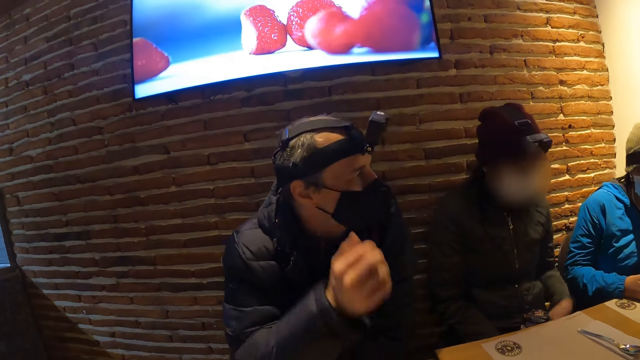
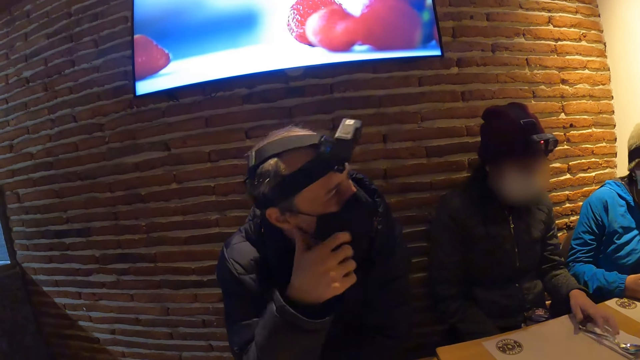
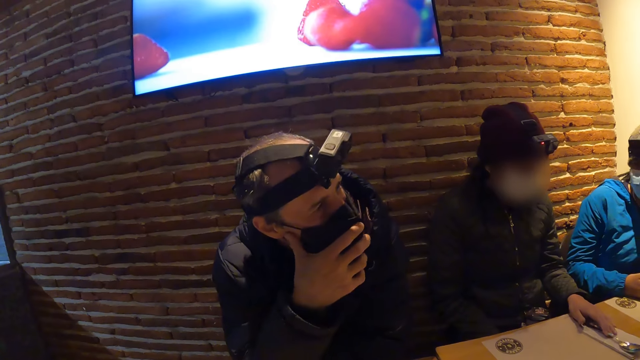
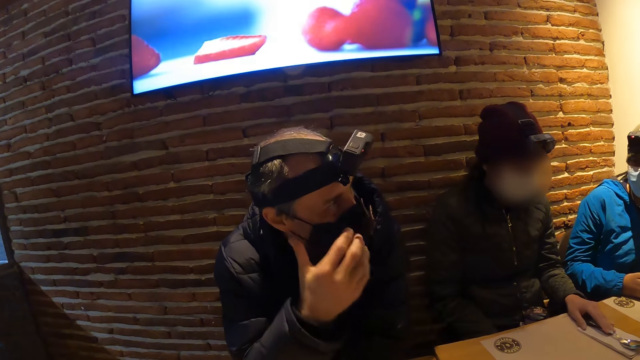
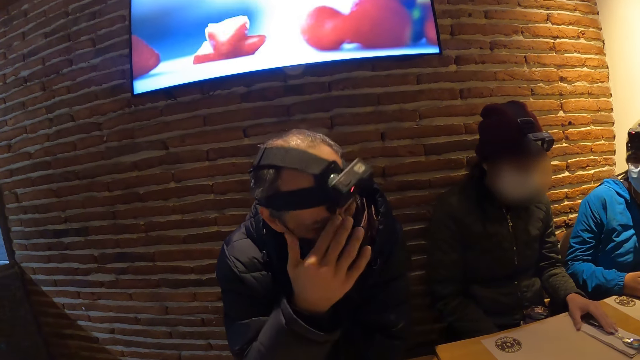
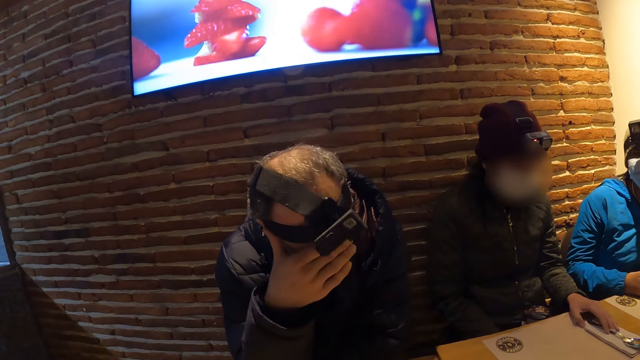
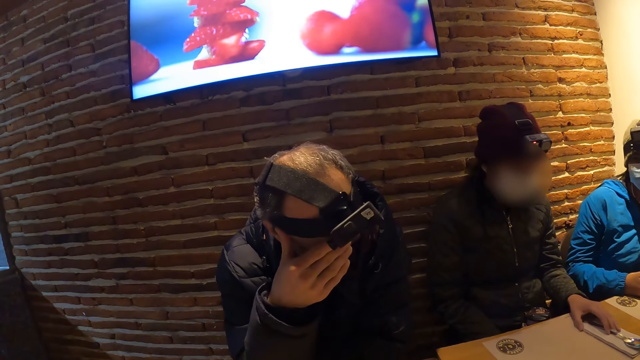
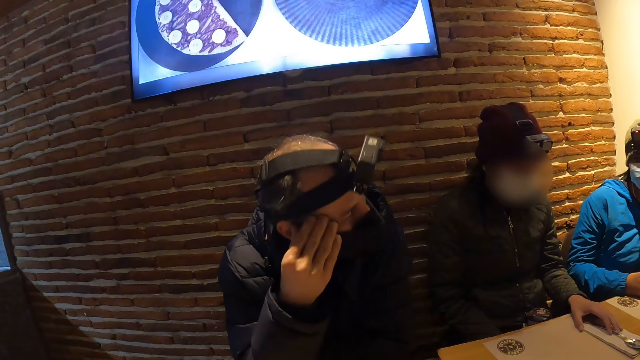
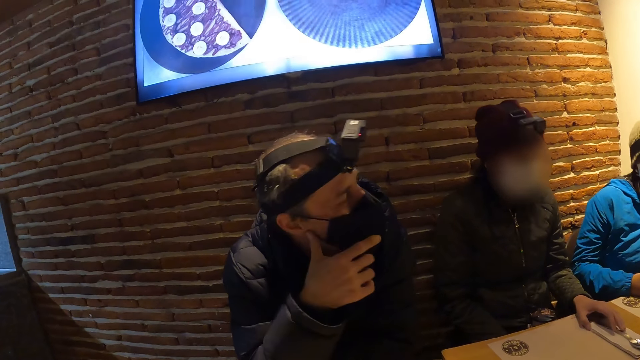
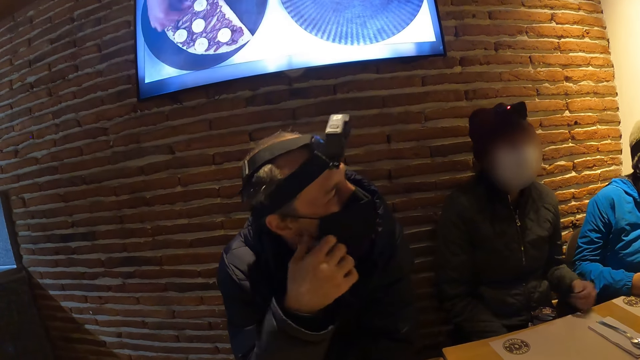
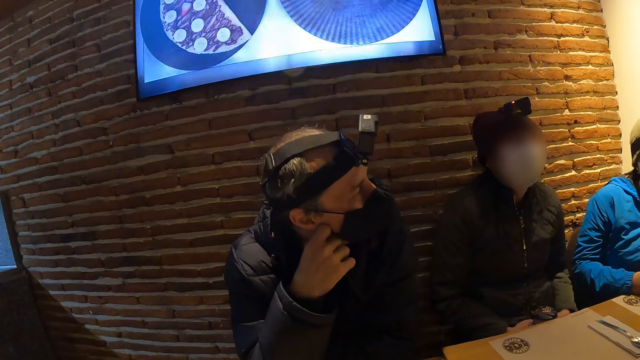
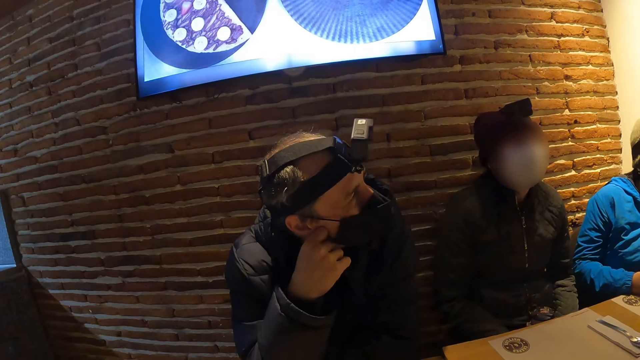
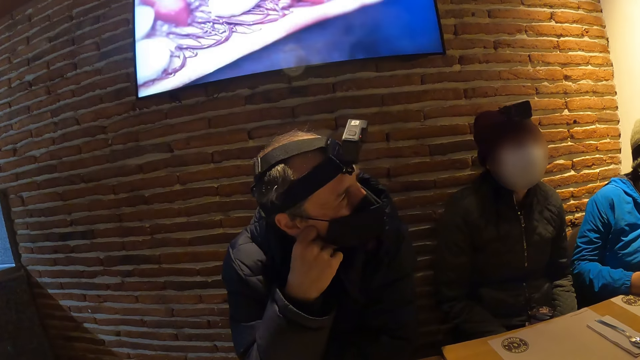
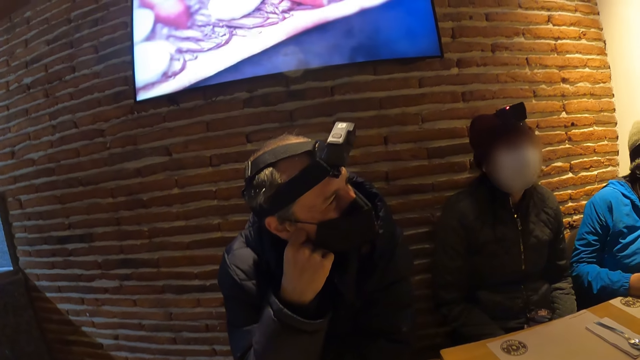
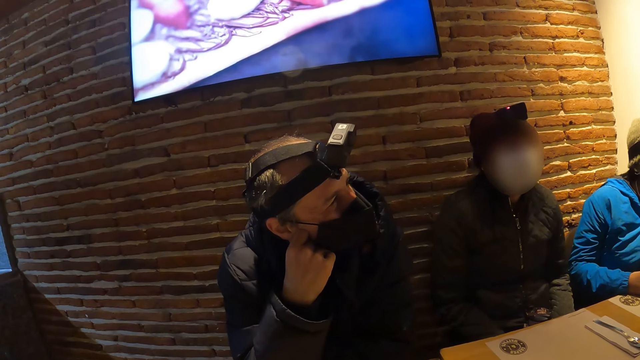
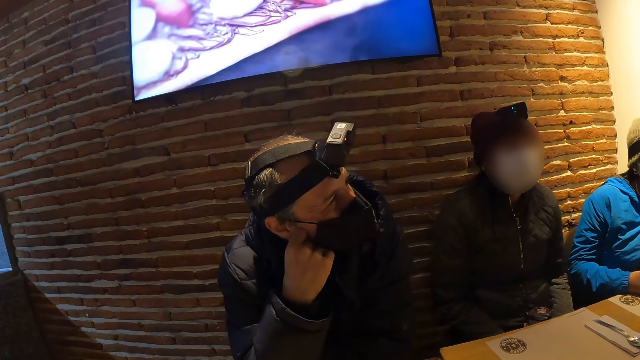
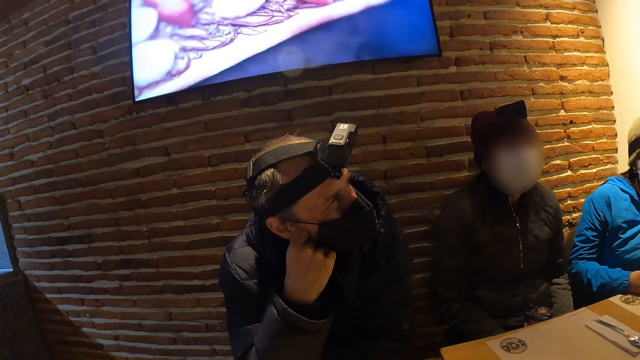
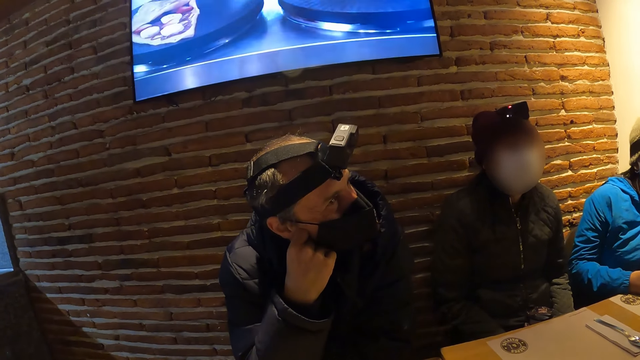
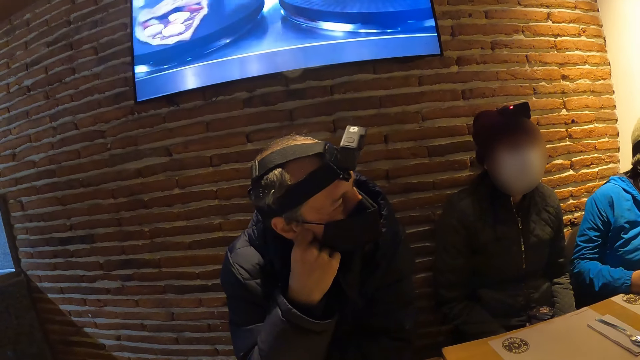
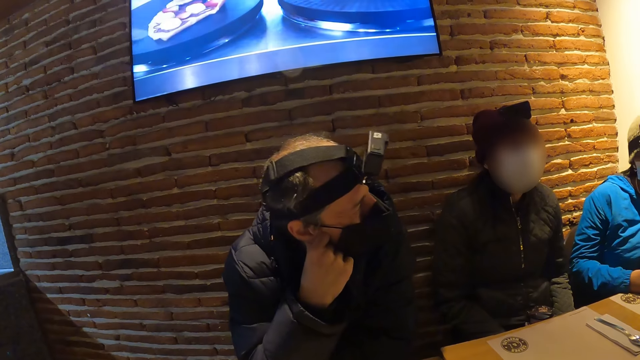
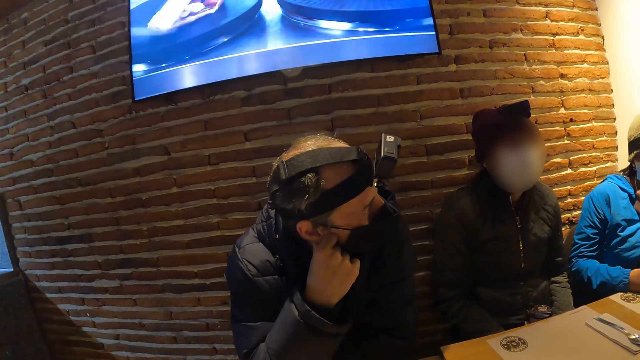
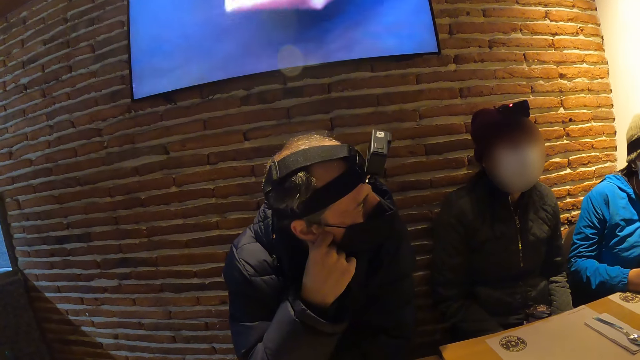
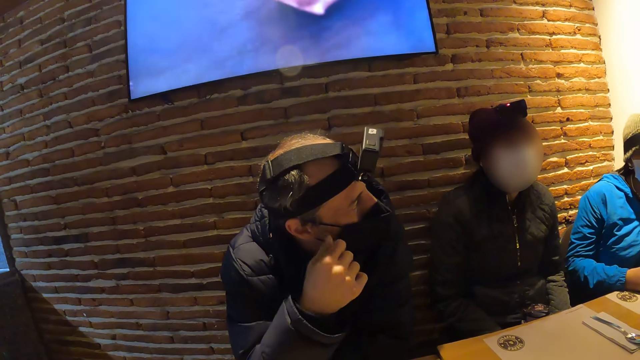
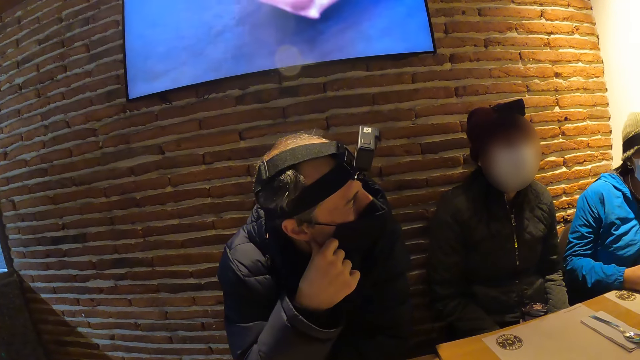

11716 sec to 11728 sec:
The man touches his face mask with his right hand. A woman touches the spoon on the napkin with her left hand. The man touches the face.

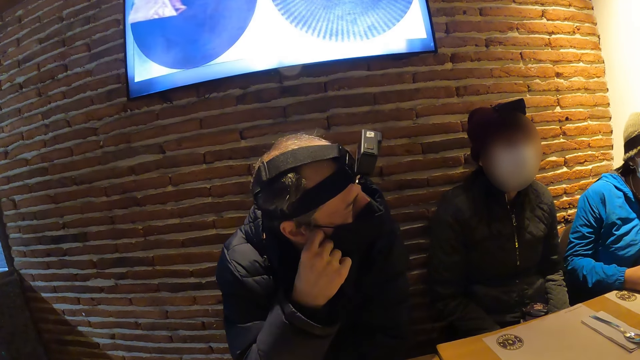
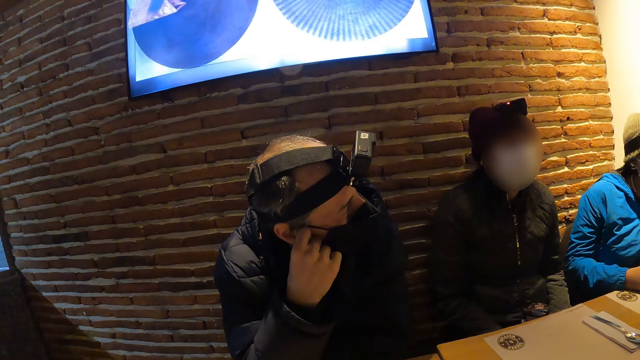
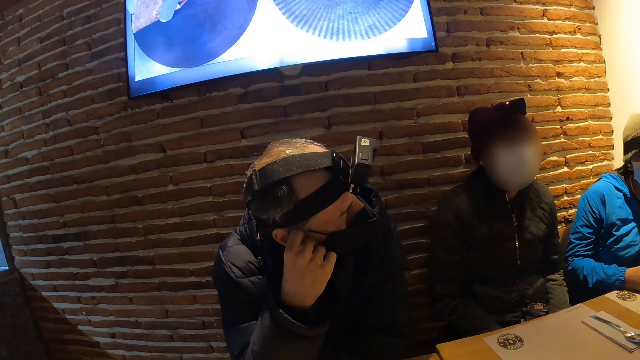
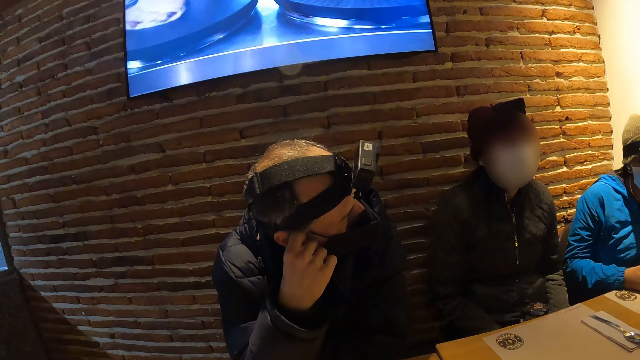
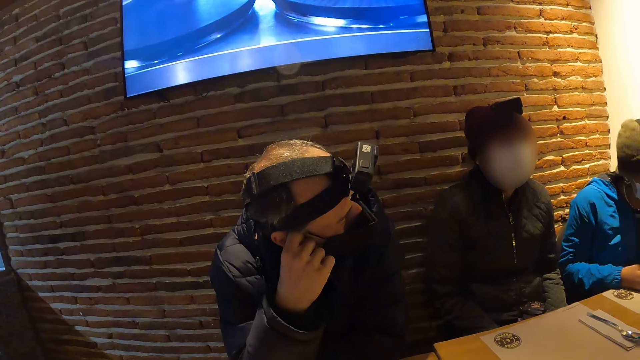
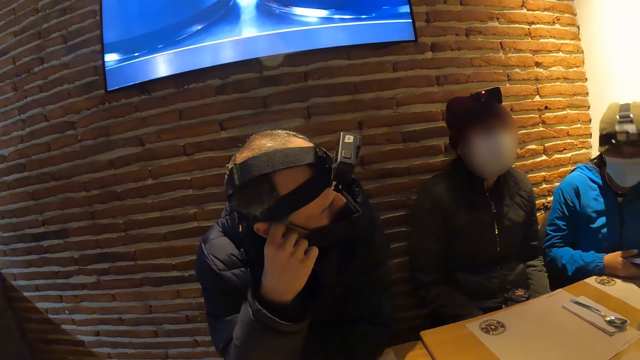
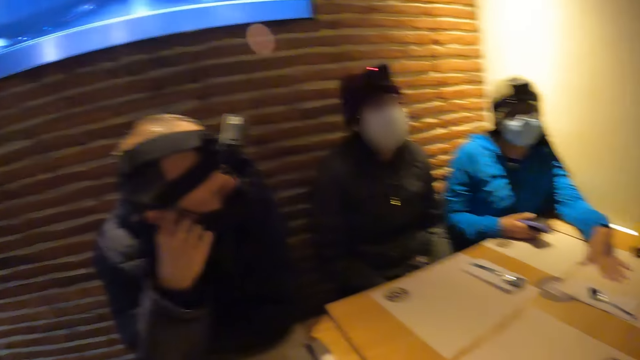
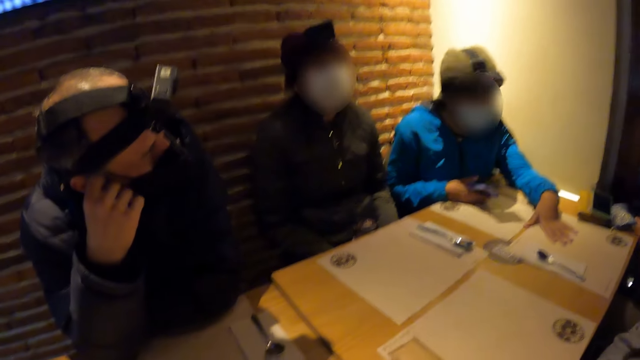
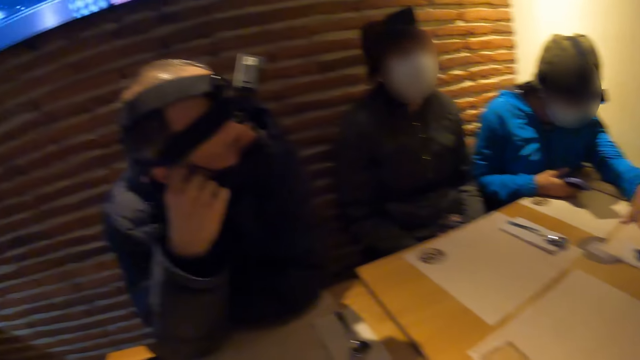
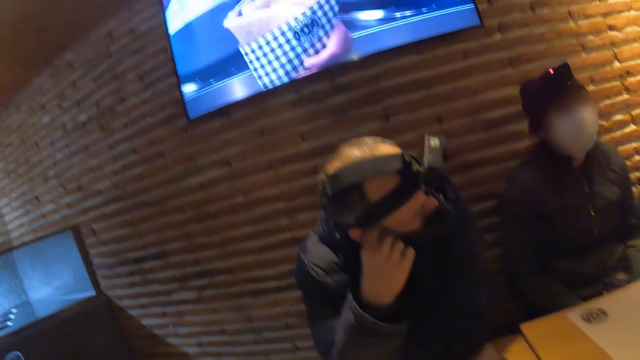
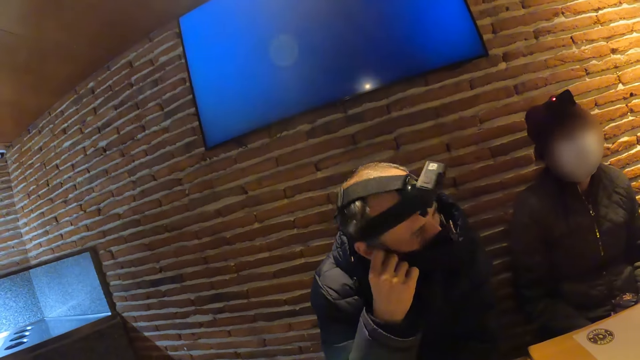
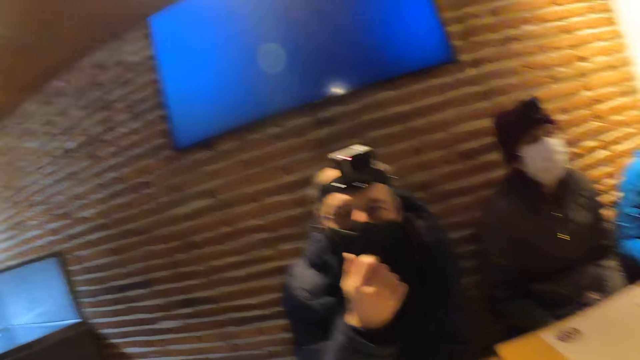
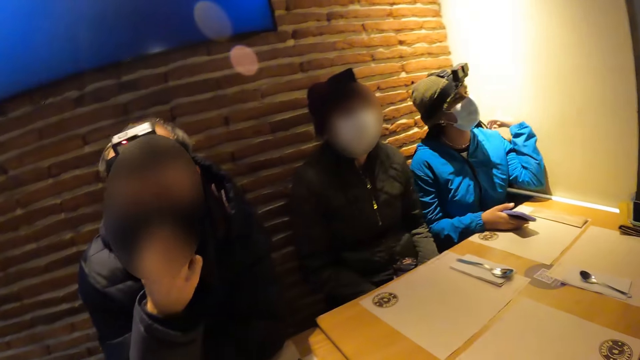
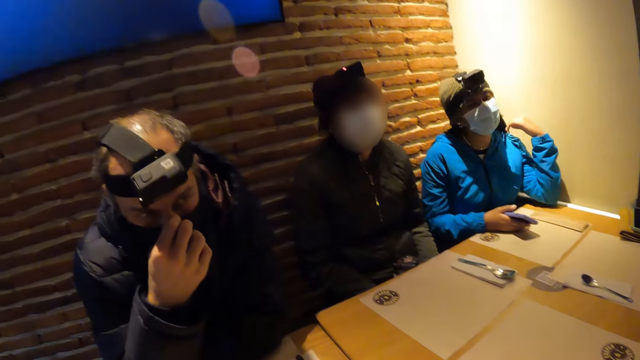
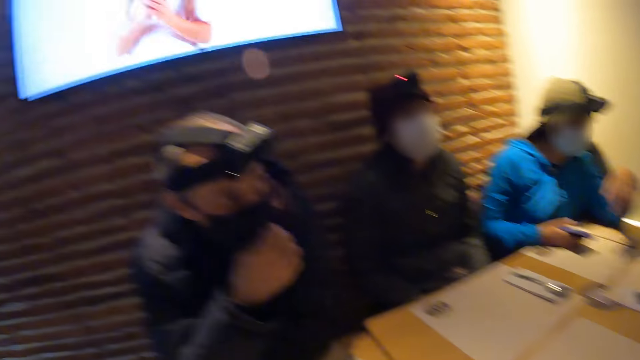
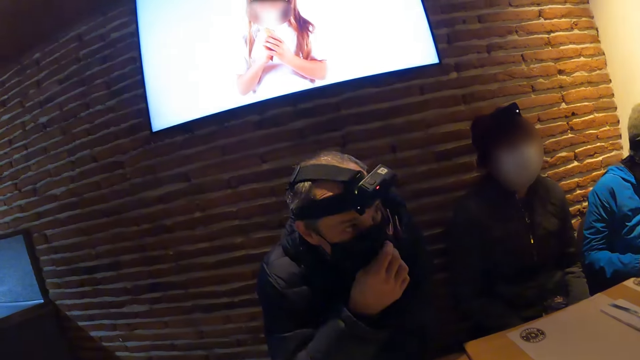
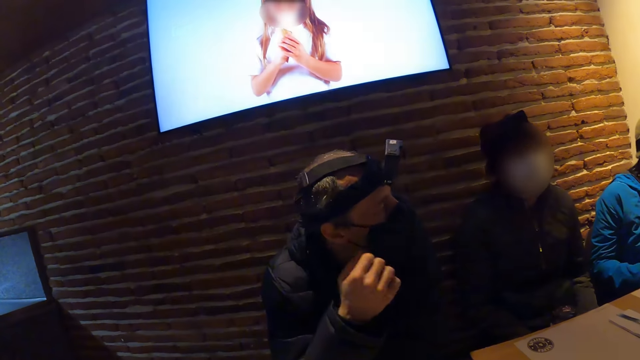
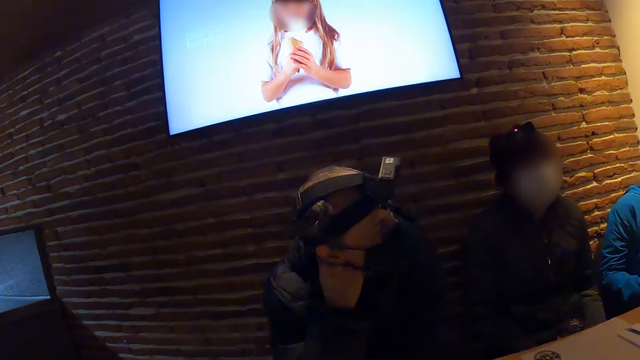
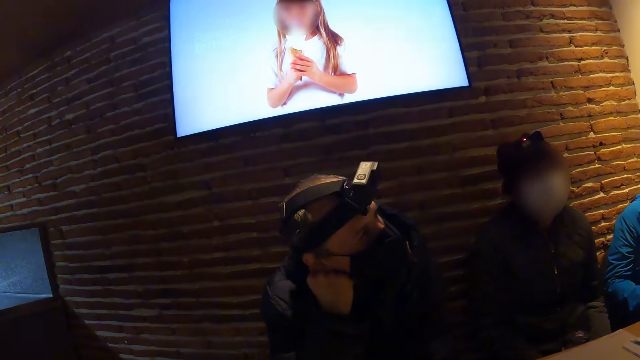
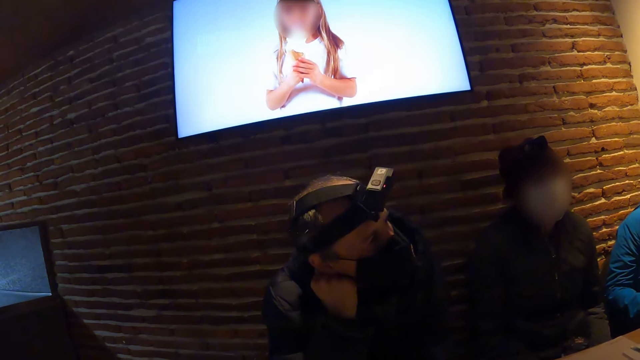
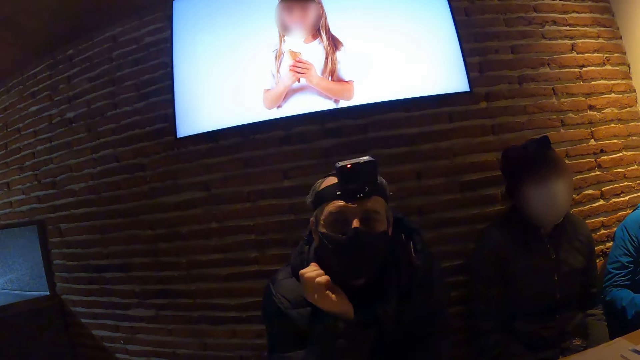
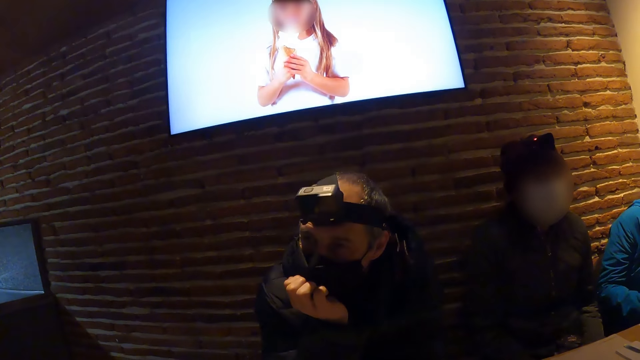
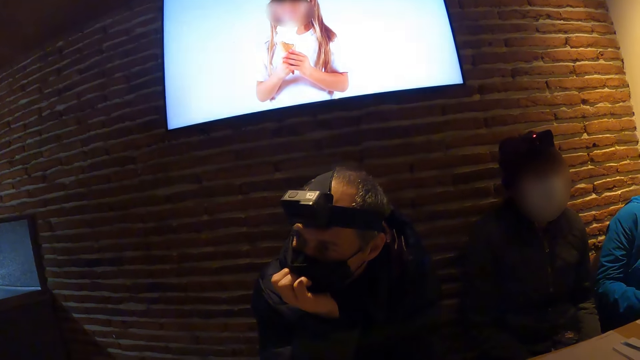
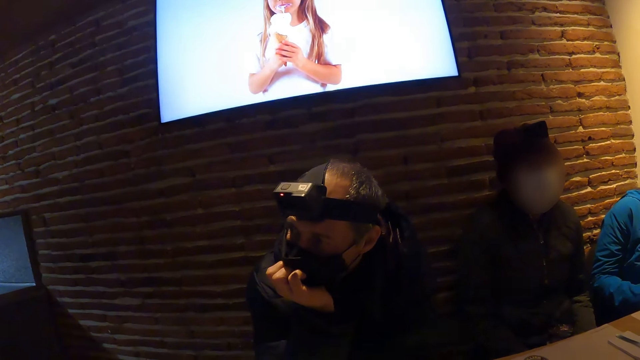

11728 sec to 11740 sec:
The camera wearer looks at the woman. They watch television. They look at the woman. They watch television.
